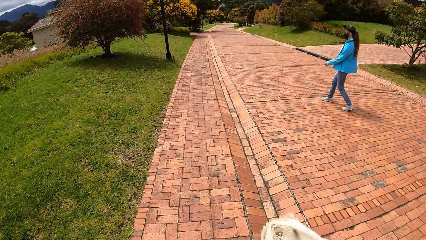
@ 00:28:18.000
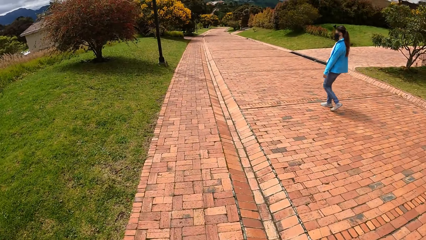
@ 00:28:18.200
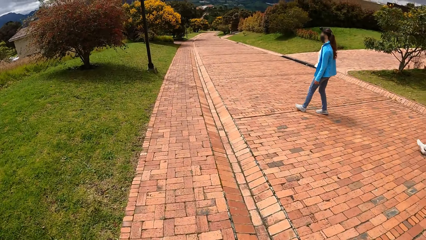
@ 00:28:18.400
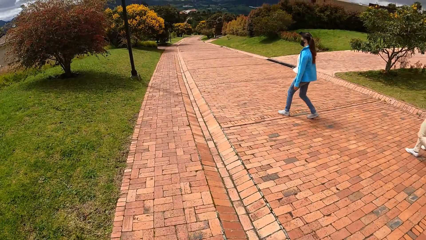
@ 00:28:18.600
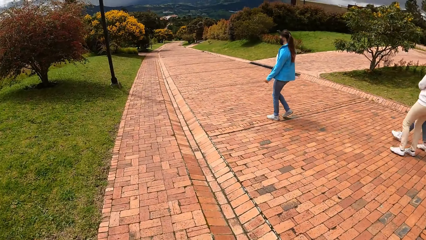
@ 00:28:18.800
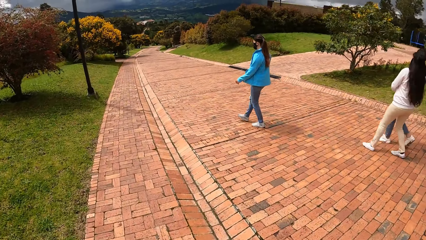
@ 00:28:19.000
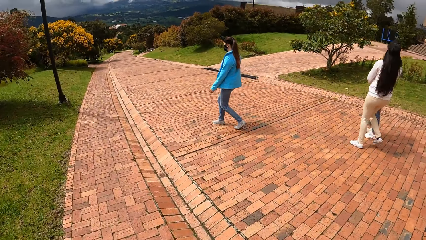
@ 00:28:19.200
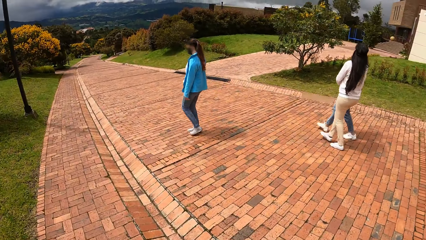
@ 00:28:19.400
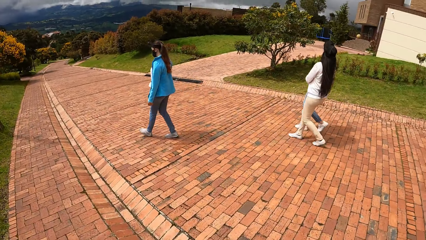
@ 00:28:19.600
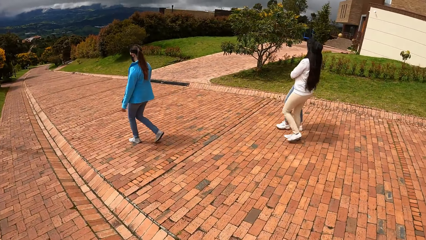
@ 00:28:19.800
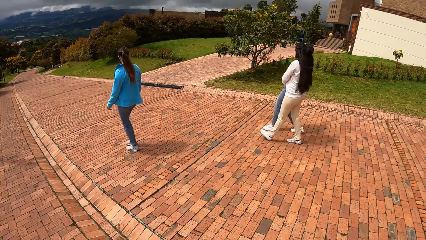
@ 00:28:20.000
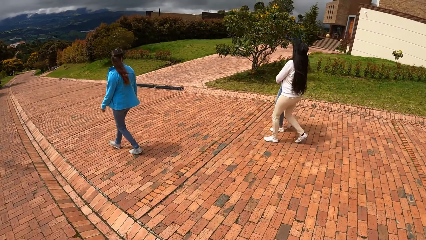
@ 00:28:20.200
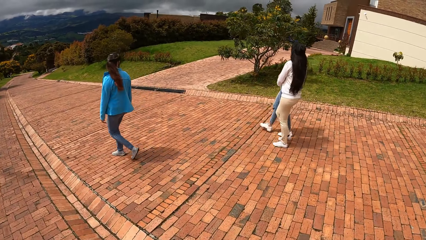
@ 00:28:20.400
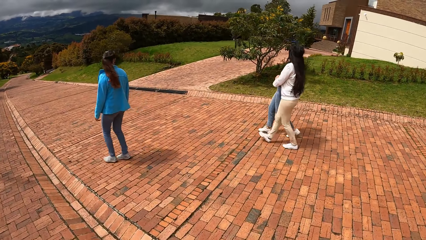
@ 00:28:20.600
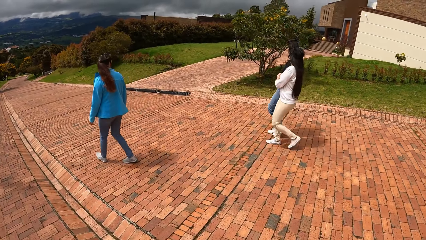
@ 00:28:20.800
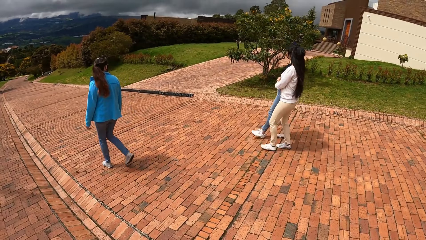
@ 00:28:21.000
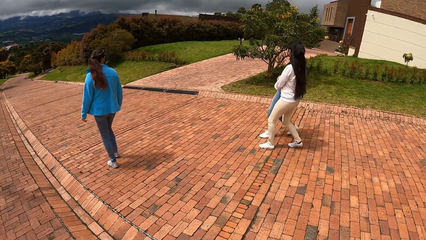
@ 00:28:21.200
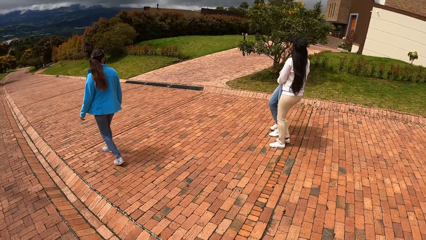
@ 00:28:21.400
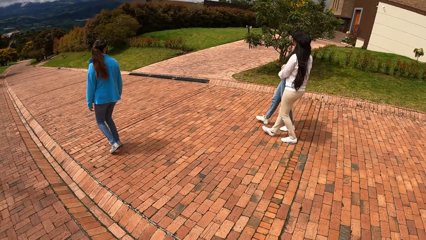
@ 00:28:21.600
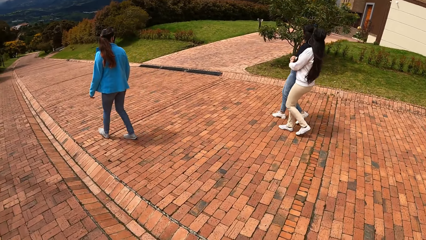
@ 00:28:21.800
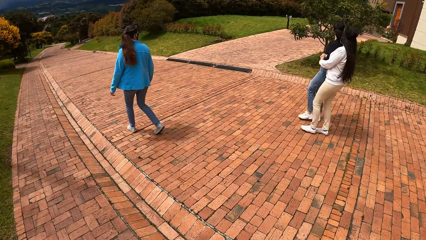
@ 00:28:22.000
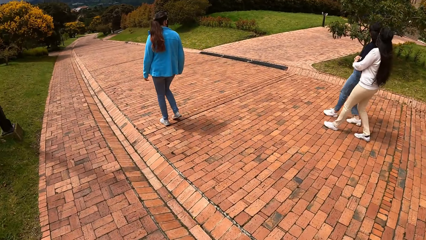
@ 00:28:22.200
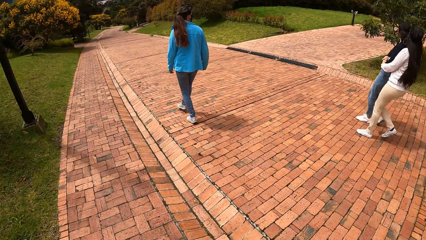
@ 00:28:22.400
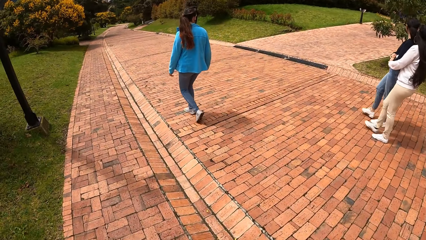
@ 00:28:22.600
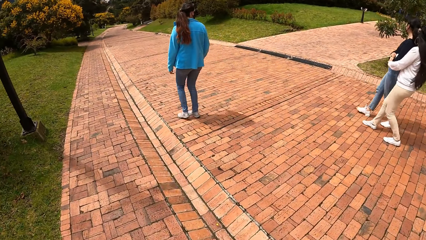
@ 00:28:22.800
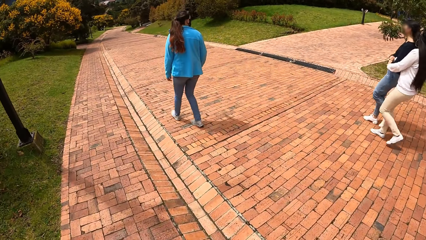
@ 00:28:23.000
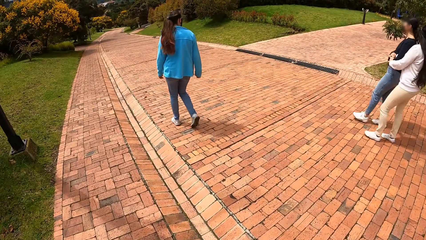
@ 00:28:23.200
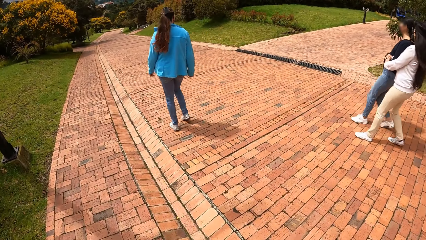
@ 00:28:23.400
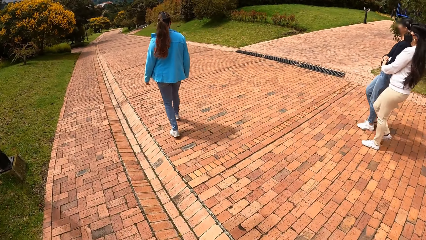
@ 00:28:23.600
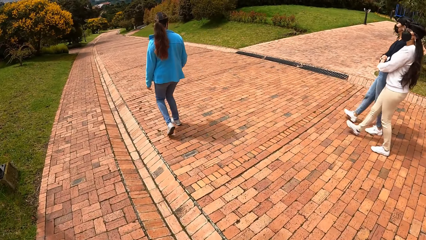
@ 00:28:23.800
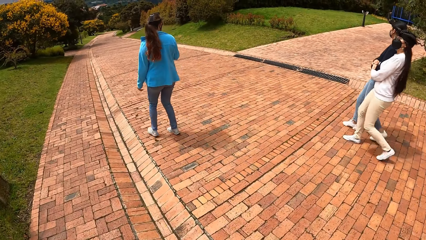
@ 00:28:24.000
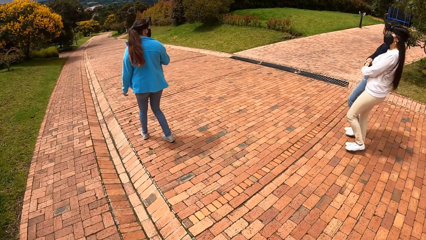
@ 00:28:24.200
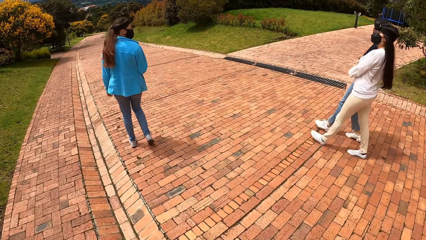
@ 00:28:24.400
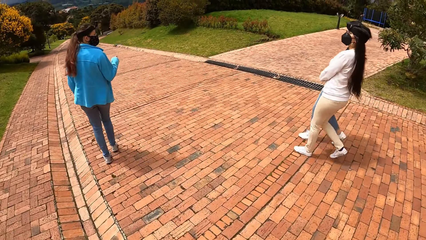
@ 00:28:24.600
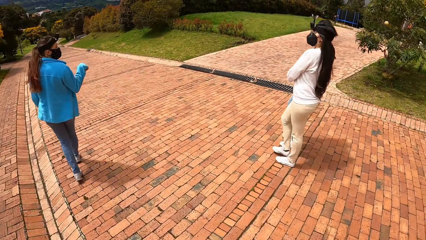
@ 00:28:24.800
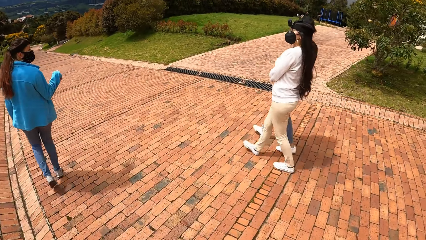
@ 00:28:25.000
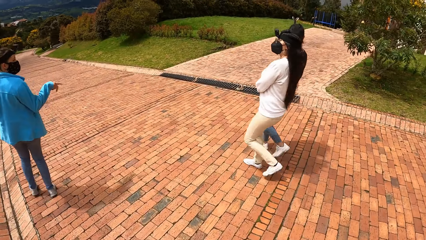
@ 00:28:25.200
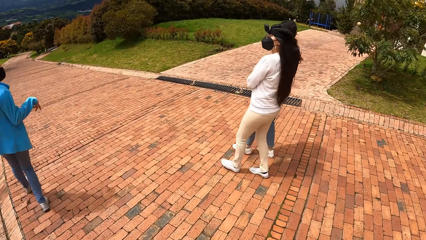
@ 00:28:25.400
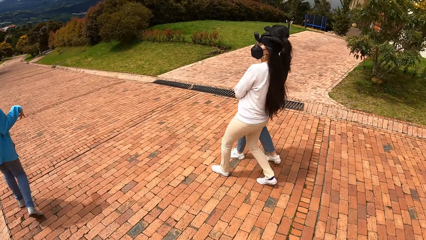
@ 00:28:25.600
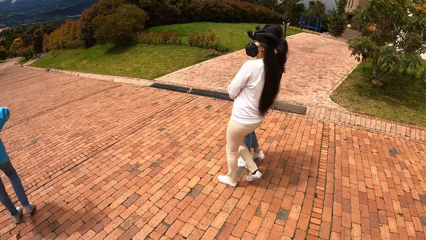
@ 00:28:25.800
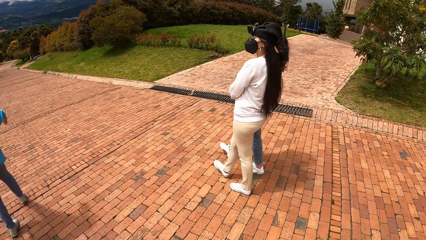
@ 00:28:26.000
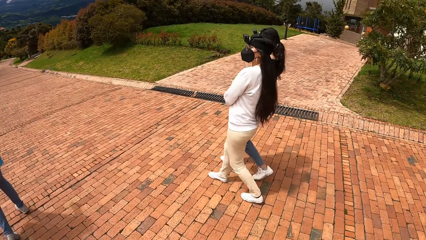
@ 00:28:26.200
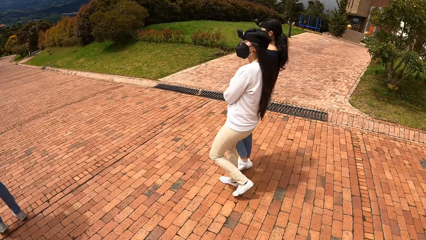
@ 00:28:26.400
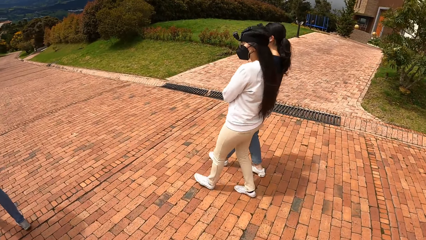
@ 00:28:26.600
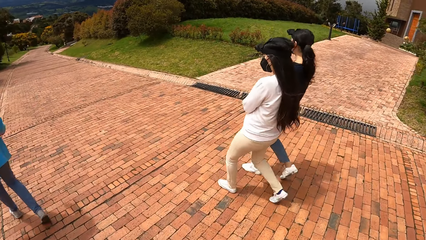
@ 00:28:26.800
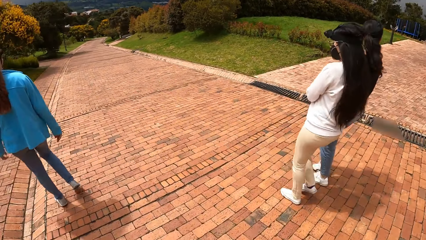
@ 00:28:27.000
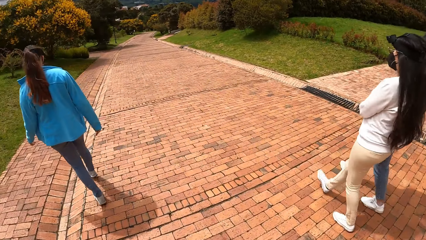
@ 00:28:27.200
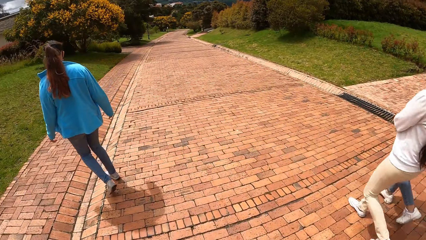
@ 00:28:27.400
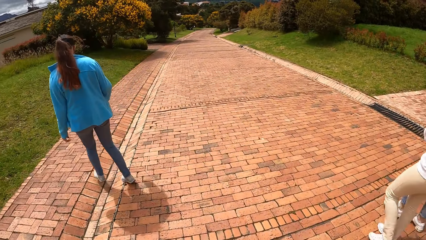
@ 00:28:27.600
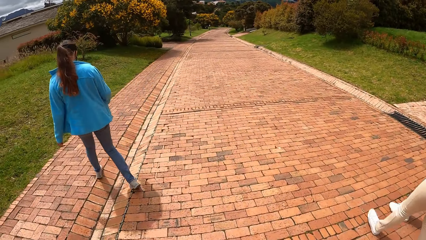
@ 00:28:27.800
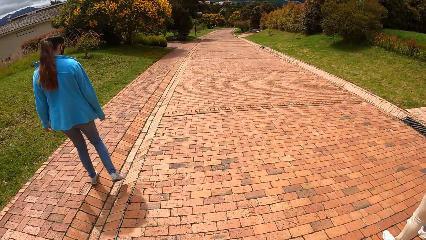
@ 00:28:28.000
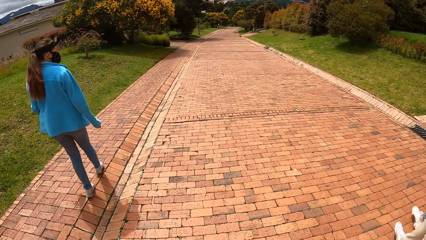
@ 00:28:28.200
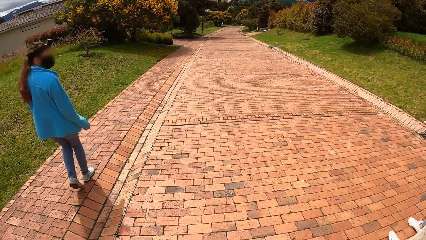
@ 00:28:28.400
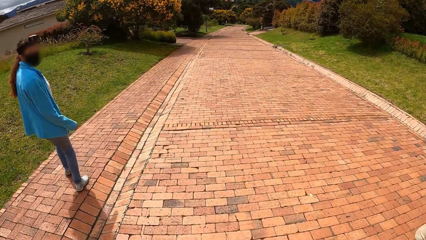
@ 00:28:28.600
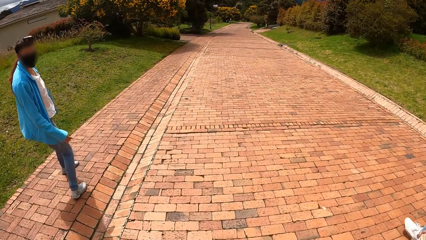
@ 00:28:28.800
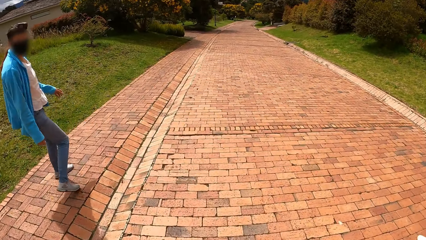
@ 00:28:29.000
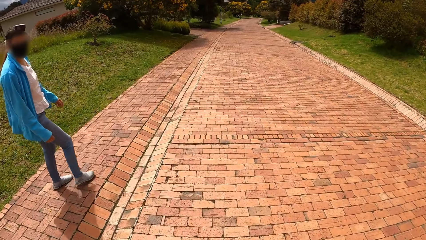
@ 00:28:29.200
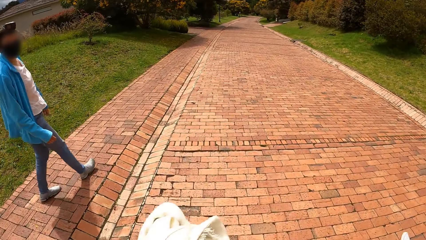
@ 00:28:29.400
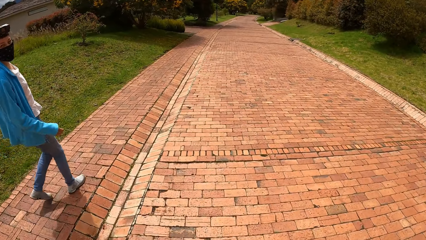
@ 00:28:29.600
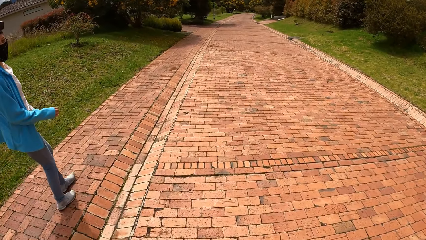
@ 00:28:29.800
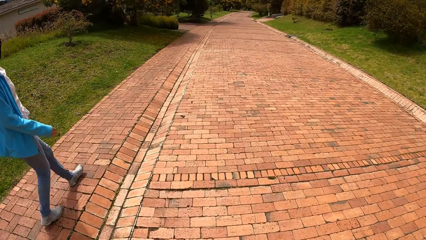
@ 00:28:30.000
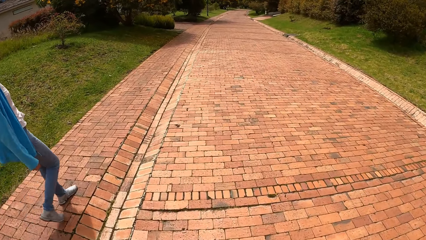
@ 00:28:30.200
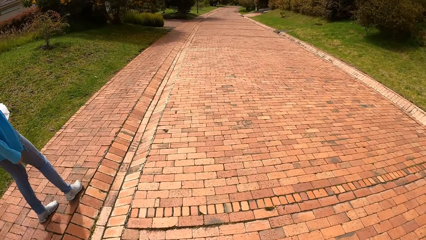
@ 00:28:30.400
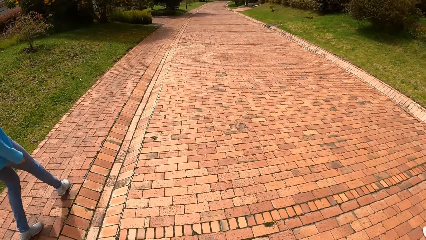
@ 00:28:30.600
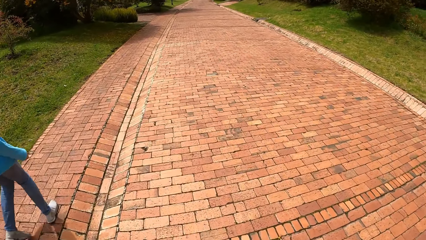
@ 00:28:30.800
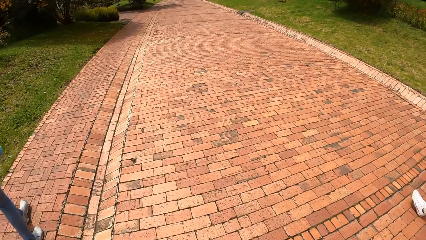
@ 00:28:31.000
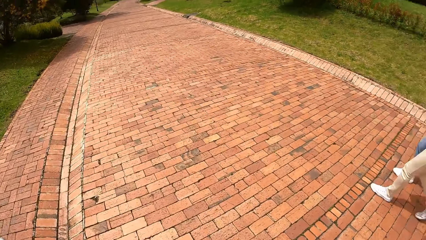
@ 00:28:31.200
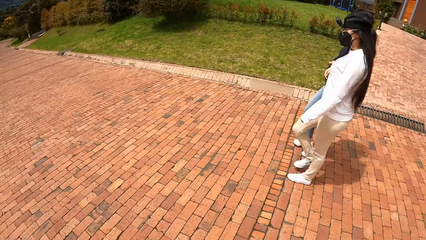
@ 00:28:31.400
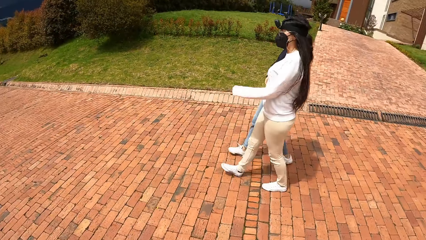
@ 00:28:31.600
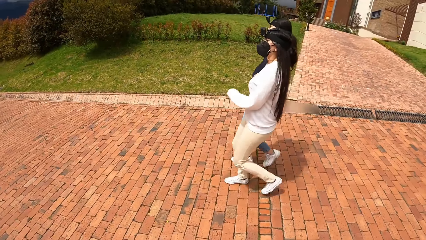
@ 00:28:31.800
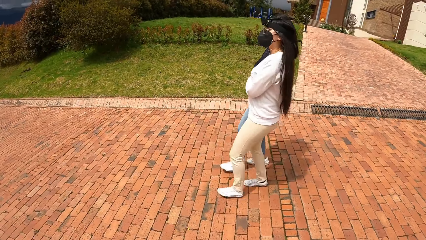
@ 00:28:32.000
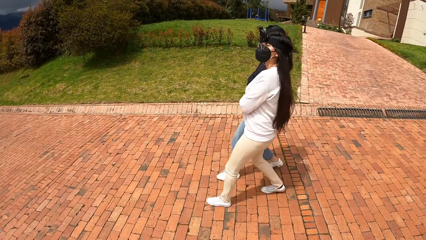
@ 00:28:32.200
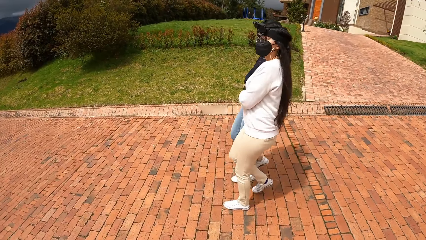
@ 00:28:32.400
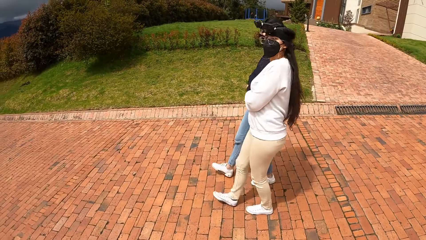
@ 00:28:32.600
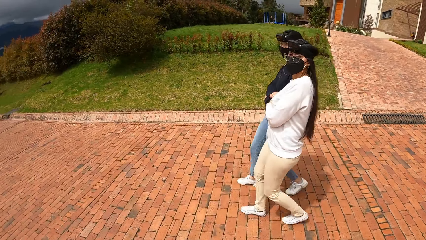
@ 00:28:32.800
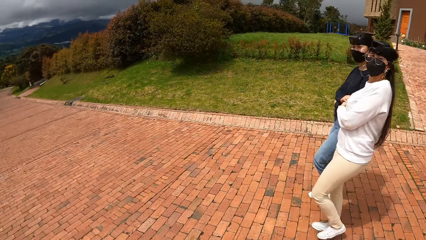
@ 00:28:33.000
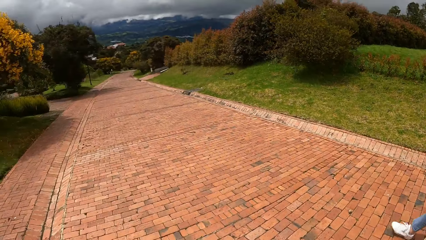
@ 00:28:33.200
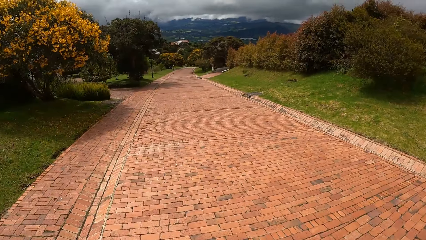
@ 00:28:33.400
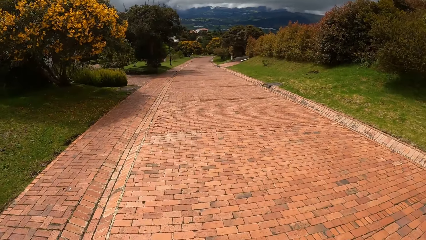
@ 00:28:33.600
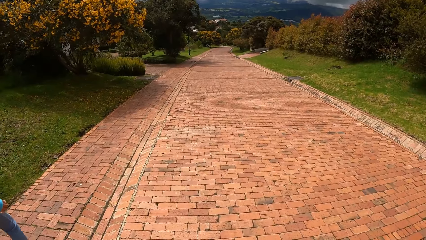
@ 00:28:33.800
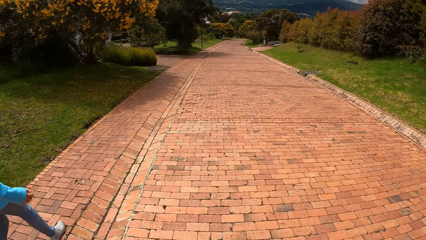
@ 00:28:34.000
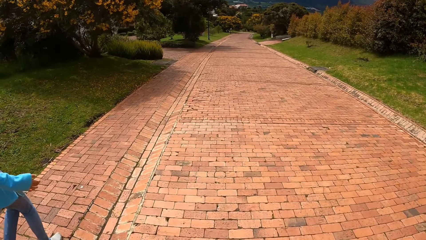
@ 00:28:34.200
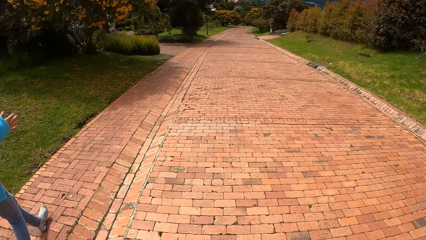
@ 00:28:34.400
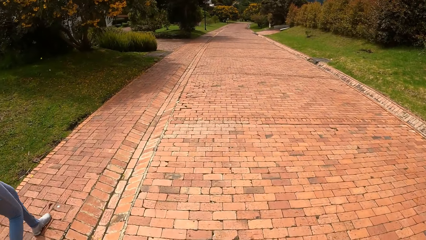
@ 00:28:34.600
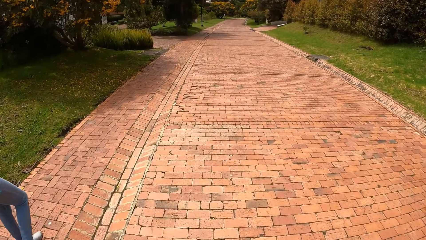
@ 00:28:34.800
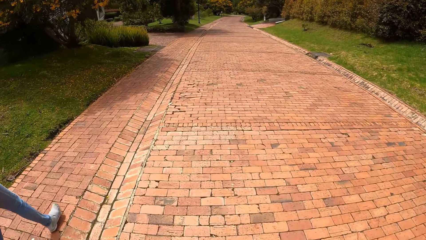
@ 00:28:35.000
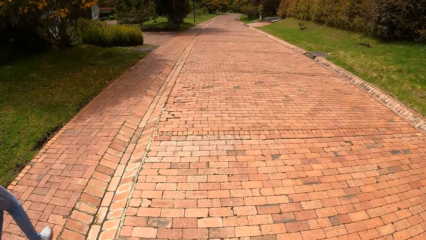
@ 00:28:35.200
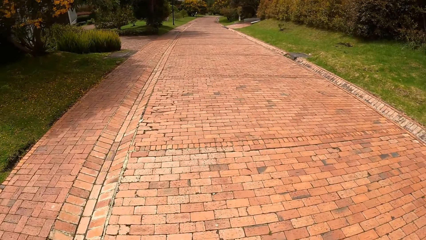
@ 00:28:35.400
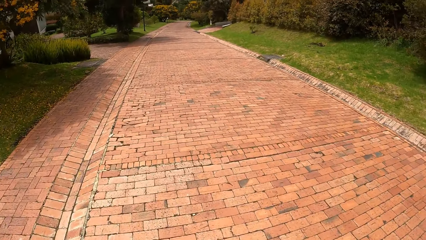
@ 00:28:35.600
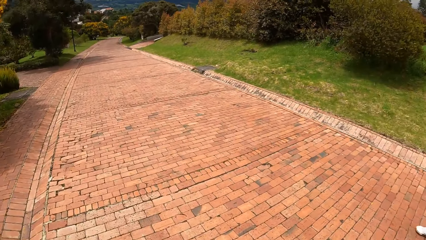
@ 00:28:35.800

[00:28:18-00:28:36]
The camera wearer walks on the road around the estate with a person, another person and a third person. The second person looks around, gestures and looks at the camera wearer. The camera wearer walks around the estate with the second person, the first person and the third person.
